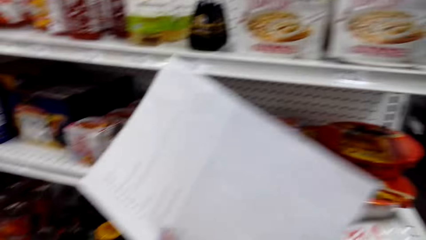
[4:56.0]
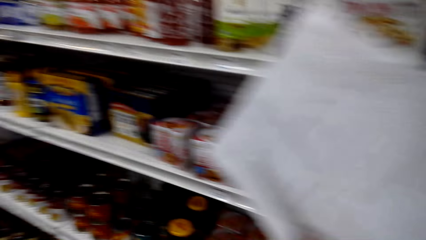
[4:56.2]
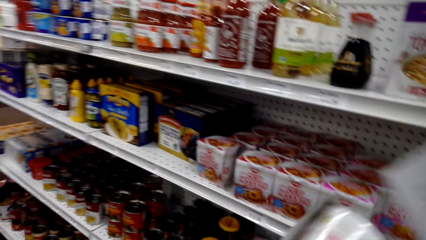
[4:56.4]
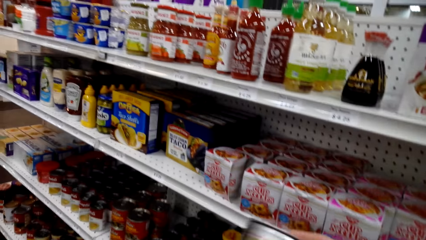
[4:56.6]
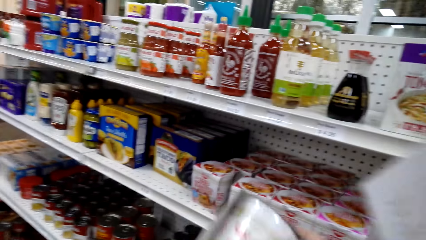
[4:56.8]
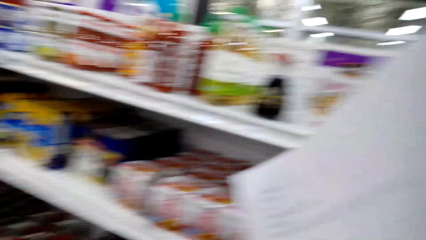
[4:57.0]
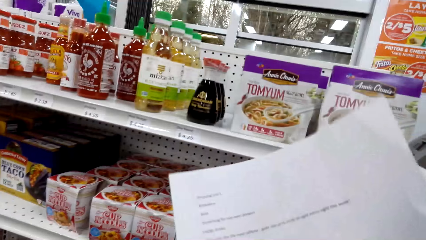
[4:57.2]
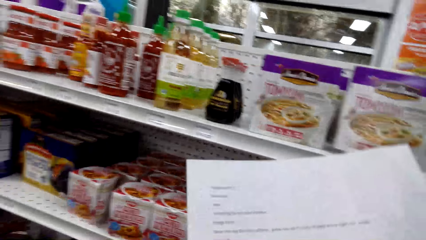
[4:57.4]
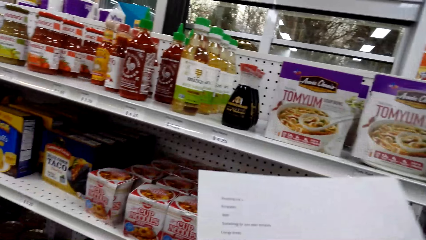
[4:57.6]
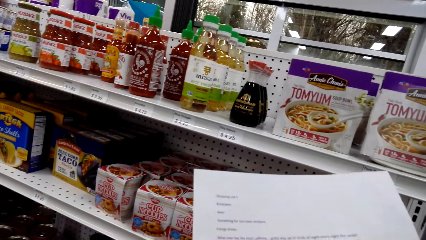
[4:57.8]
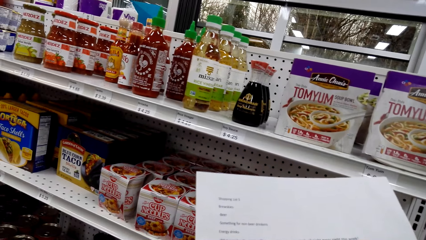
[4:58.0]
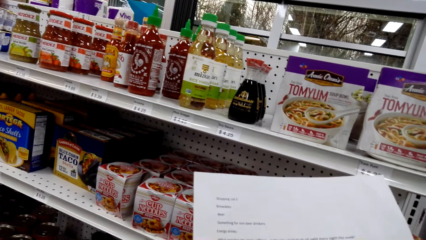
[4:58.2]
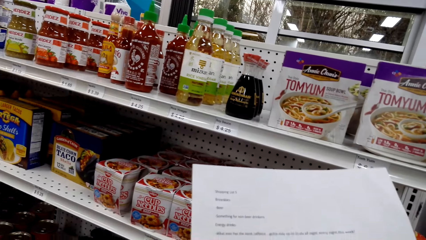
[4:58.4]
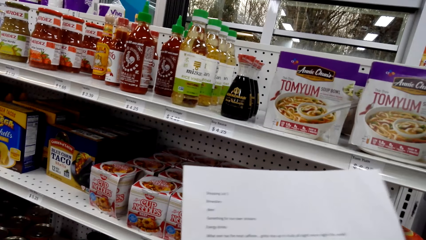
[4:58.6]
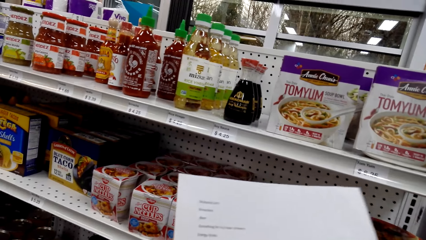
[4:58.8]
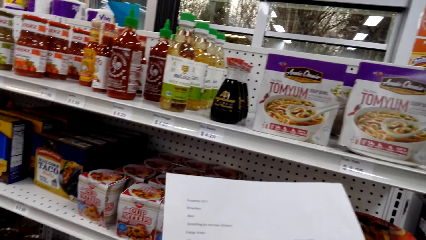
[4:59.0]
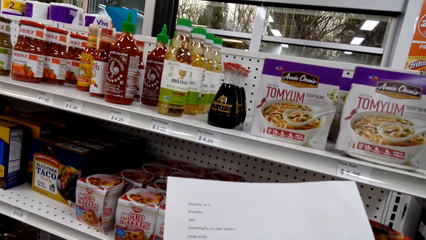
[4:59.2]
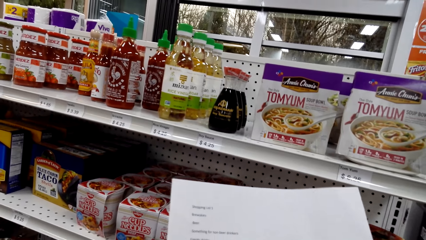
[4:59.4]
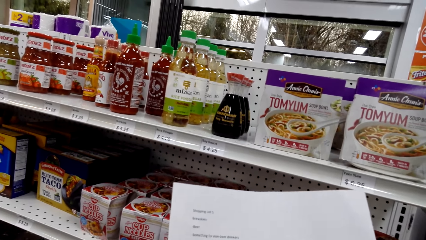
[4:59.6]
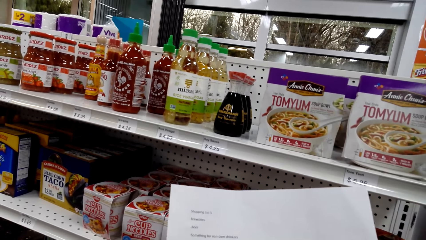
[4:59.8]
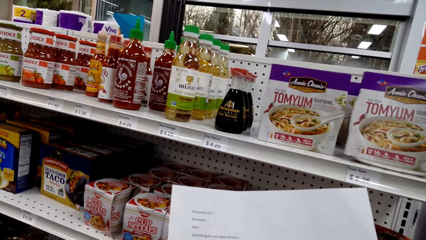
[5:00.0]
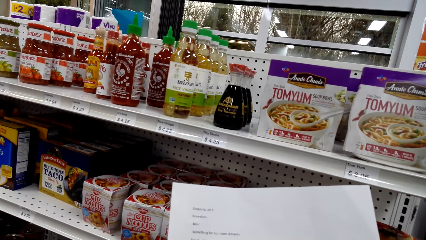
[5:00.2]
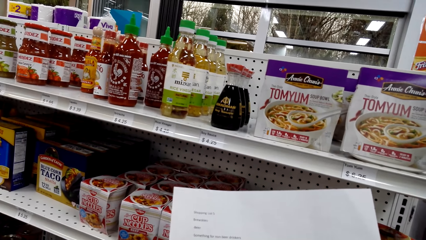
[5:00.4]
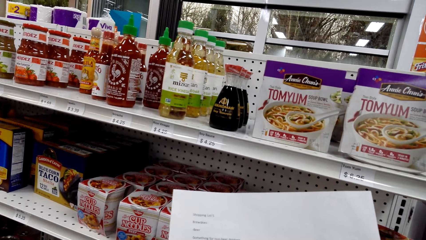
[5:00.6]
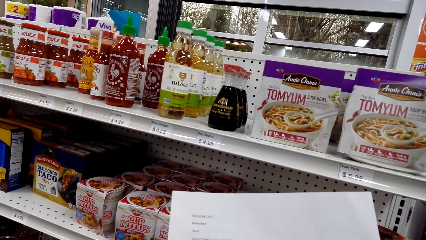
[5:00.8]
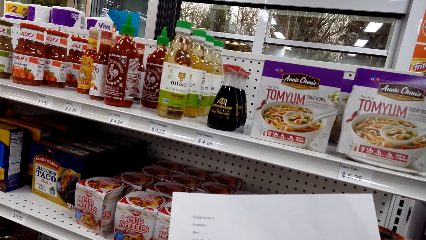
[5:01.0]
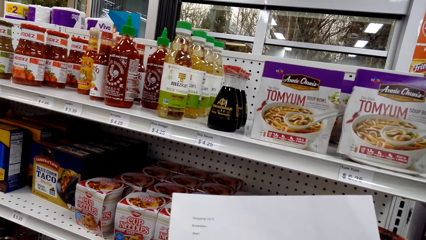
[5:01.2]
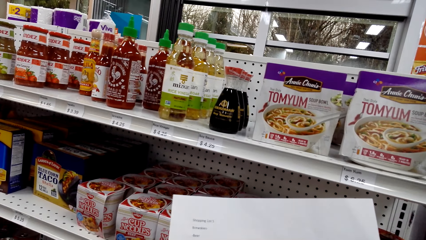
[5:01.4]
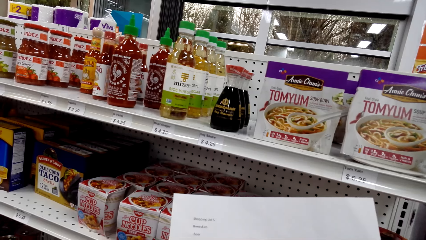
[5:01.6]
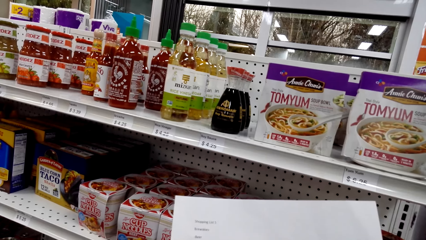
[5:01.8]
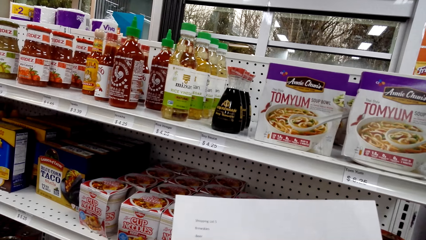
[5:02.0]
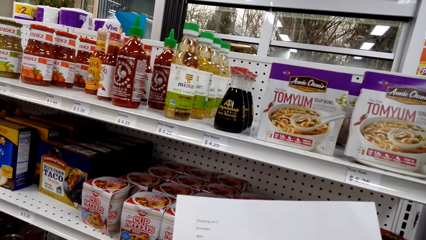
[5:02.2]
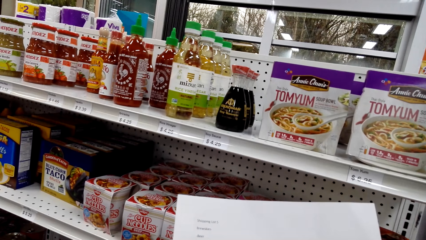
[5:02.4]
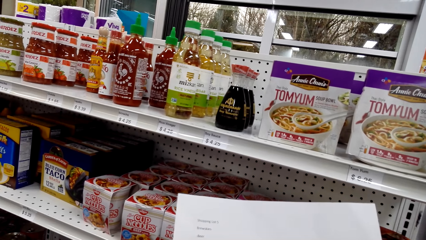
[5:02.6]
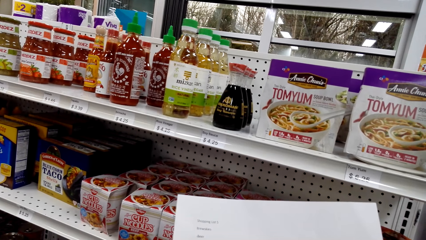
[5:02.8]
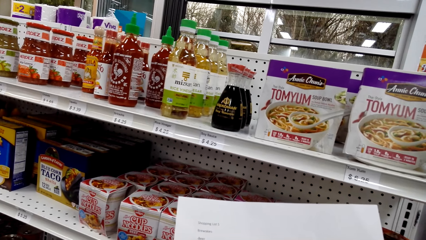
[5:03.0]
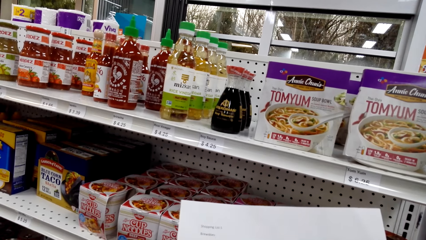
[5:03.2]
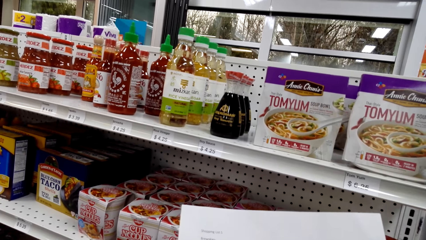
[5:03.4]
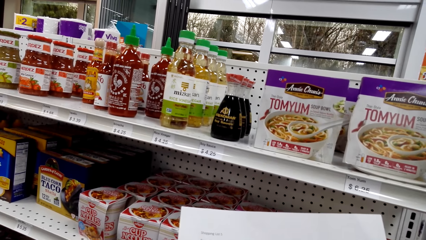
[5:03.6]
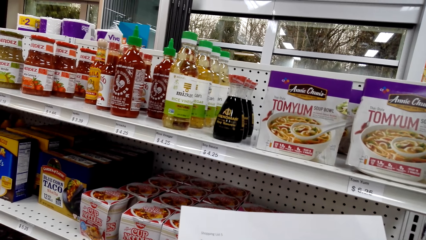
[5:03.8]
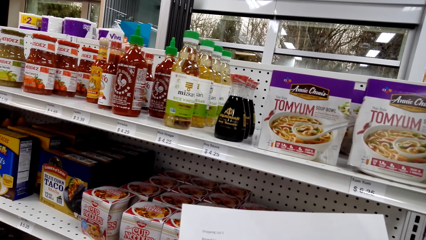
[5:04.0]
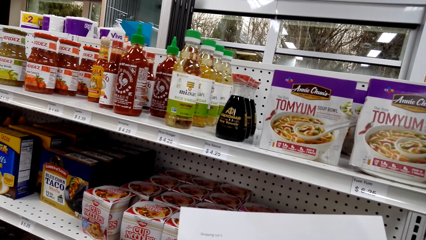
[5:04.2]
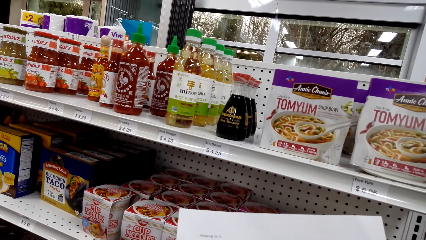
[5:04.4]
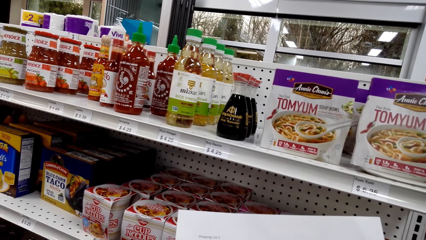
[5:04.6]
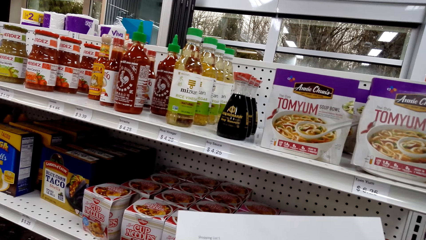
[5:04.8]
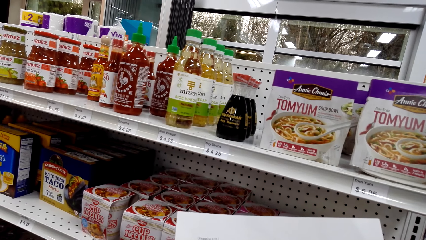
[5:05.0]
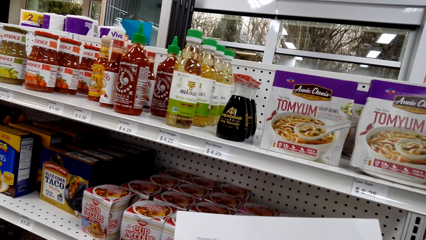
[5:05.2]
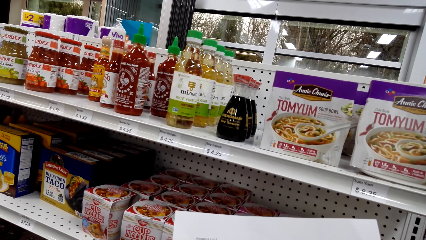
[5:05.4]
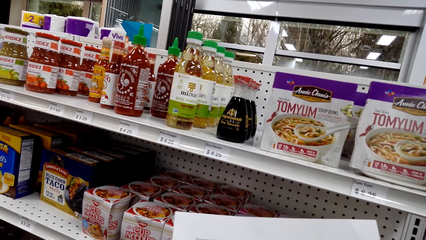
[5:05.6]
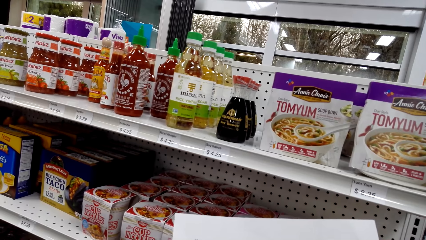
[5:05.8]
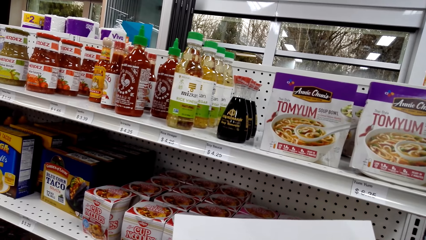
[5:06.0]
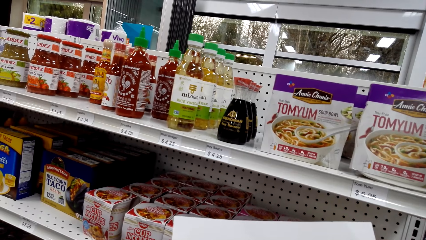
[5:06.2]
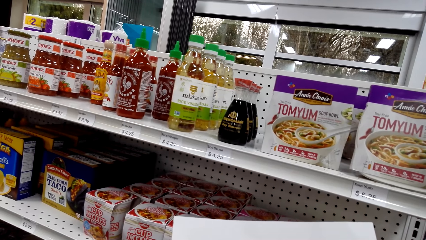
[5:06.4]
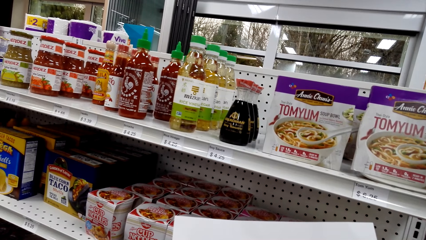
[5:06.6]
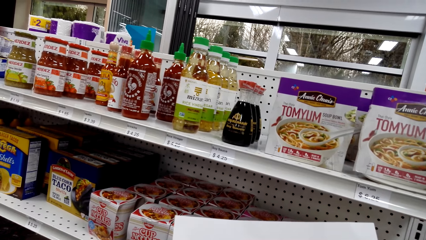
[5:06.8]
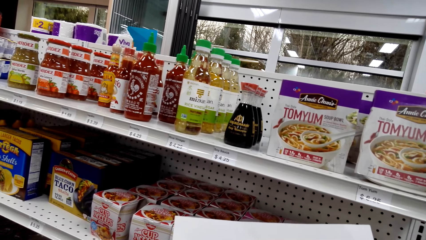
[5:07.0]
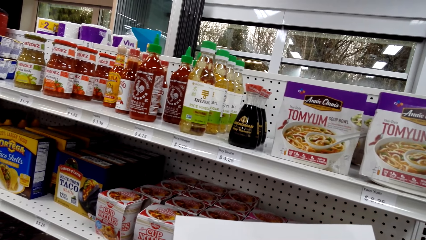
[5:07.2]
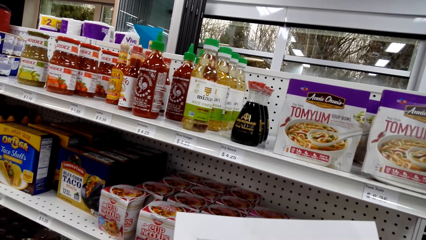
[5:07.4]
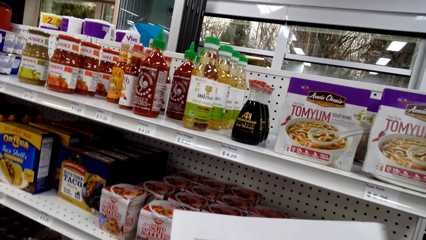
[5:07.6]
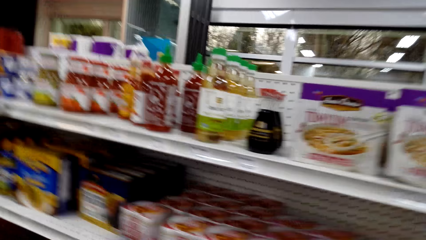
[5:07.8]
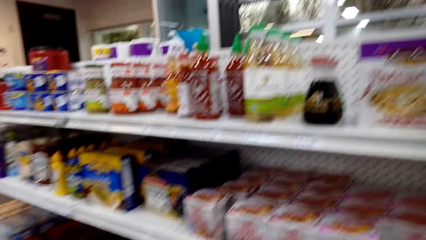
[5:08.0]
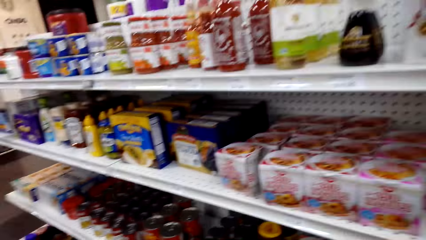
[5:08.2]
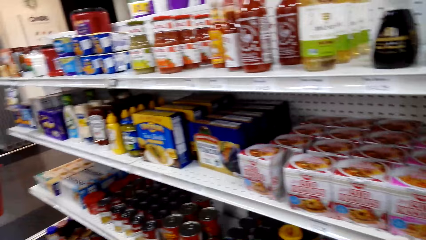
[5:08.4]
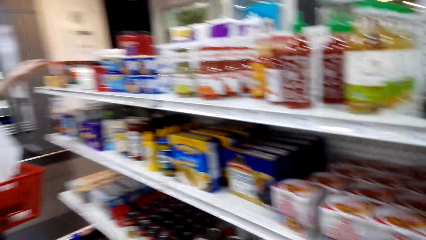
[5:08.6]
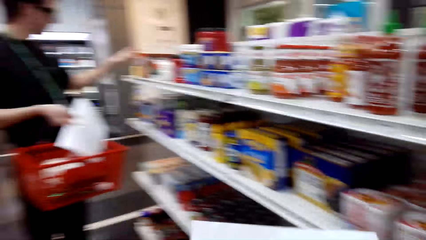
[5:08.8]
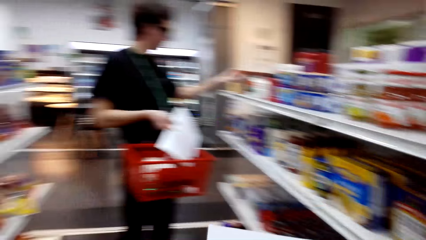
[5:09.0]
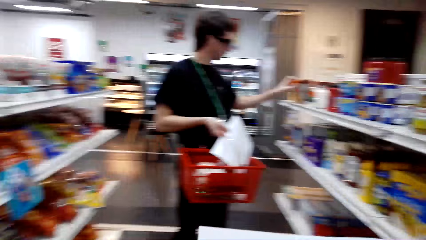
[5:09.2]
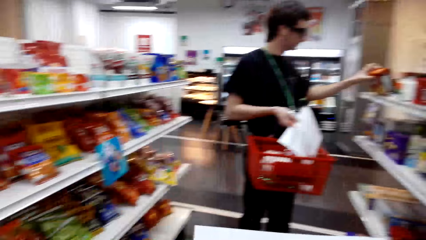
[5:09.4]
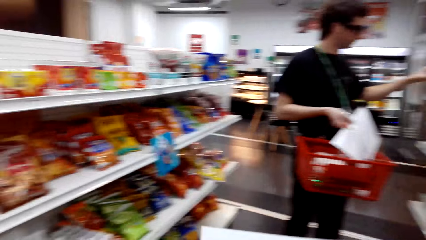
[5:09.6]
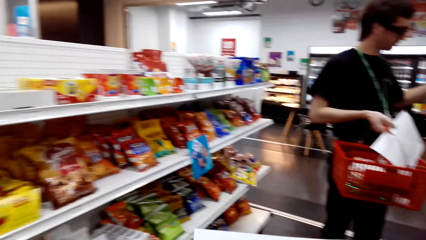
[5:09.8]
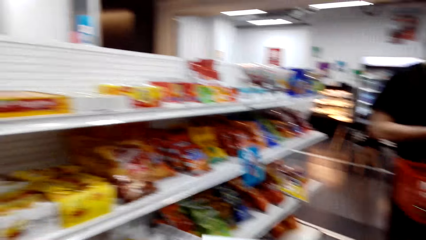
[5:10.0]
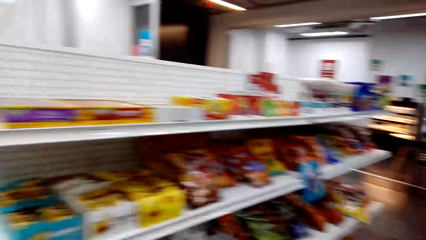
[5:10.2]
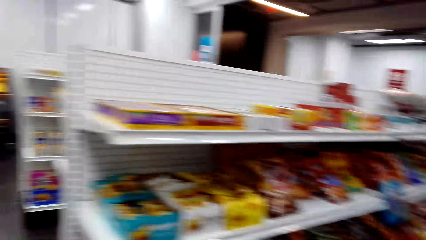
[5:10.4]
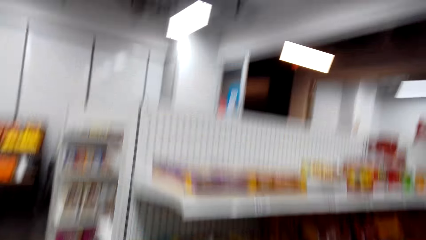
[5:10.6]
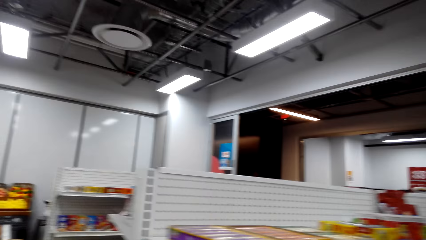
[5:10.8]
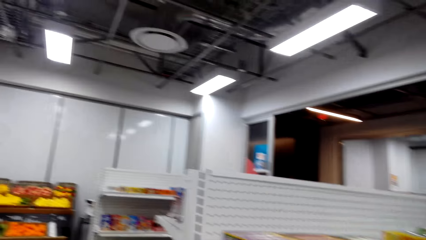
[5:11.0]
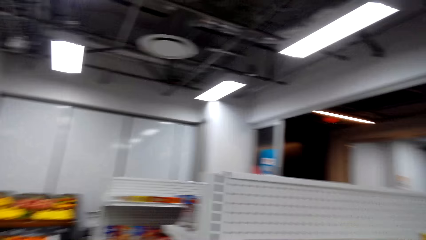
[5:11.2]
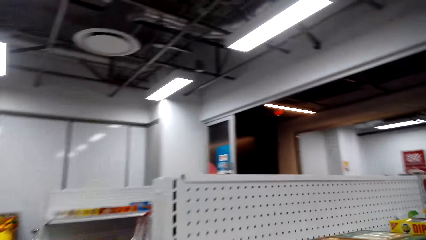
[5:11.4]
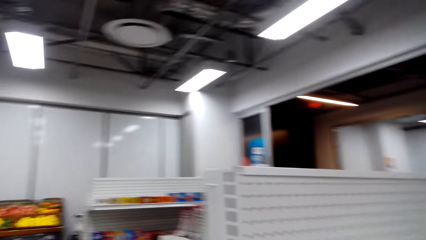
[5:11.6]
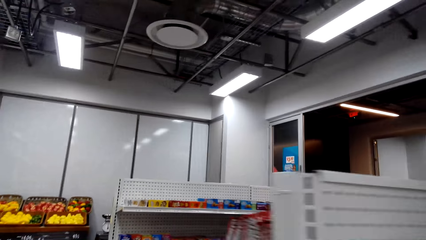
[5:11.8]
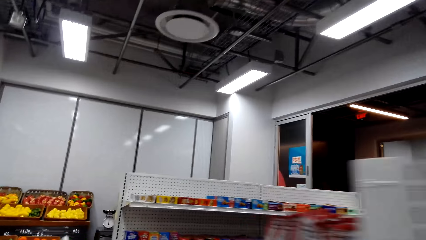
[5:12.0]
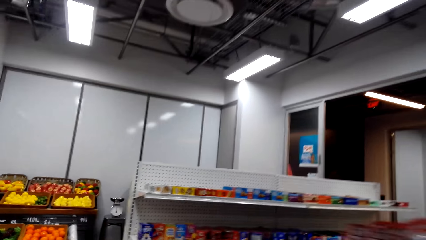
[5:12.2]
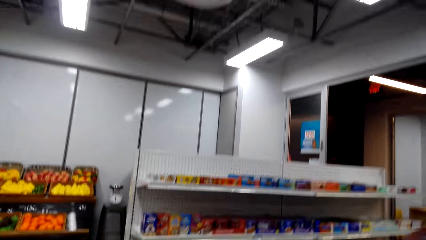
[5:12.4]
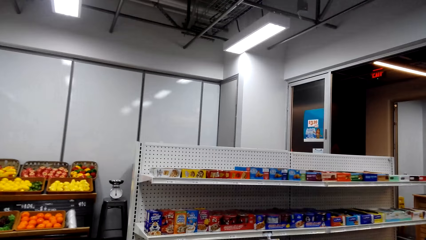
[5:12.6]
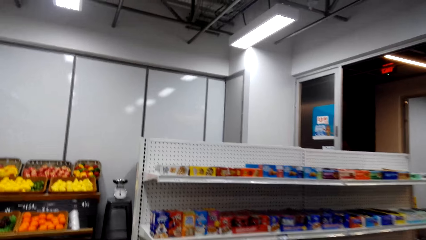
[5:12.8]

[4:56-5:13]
The camera wearer looks at a piece of paper. They look around a supermarket. They walk around the supermarket. They look around the room.
